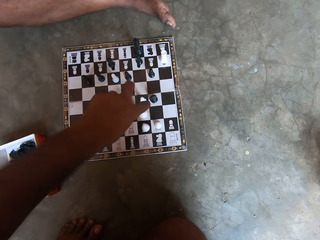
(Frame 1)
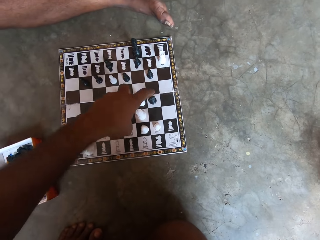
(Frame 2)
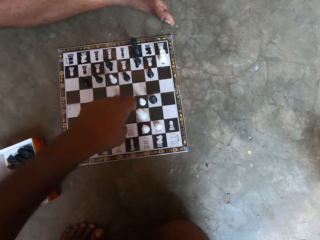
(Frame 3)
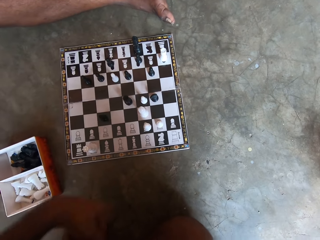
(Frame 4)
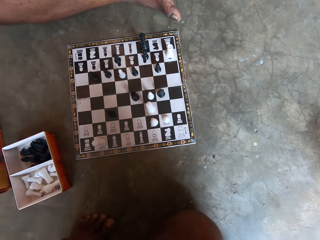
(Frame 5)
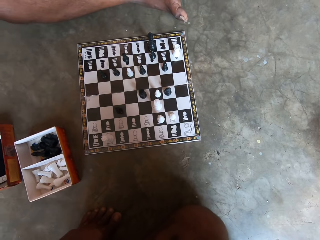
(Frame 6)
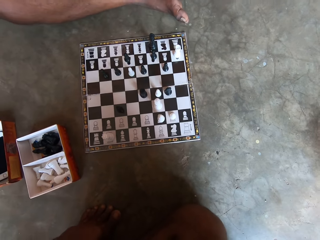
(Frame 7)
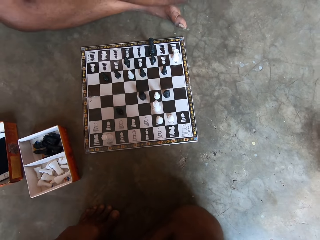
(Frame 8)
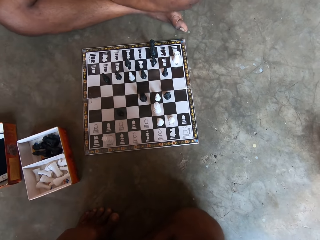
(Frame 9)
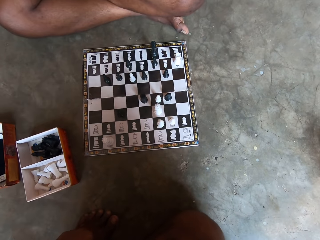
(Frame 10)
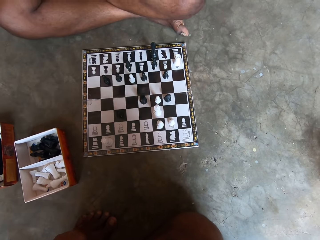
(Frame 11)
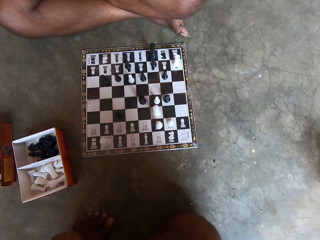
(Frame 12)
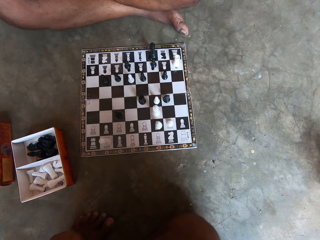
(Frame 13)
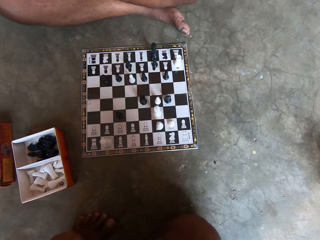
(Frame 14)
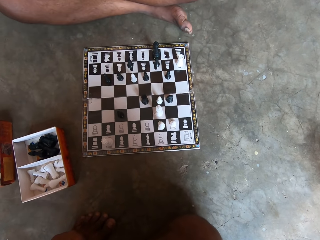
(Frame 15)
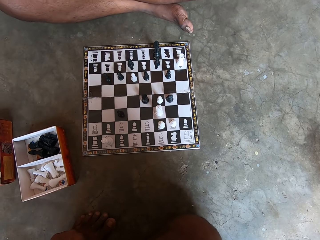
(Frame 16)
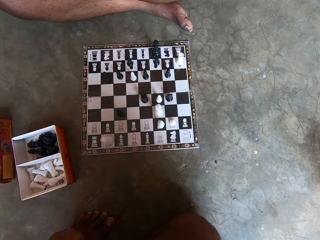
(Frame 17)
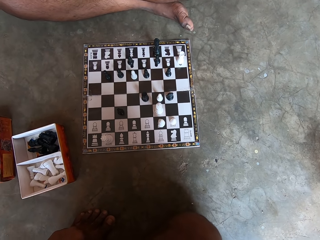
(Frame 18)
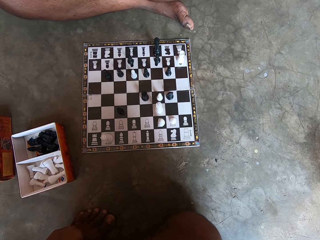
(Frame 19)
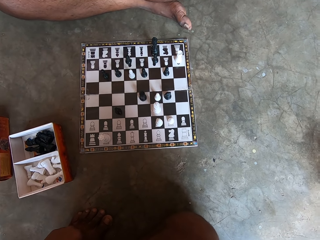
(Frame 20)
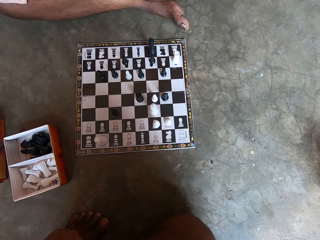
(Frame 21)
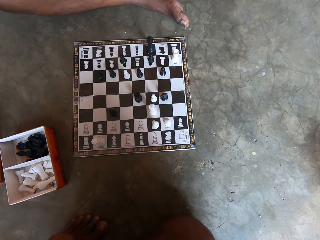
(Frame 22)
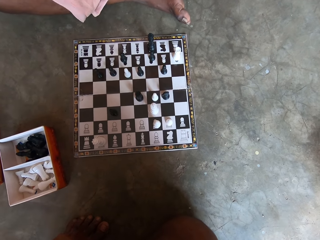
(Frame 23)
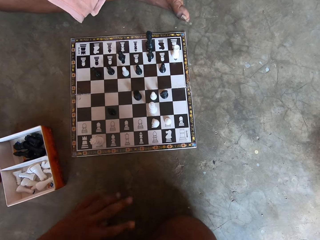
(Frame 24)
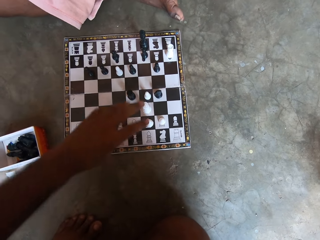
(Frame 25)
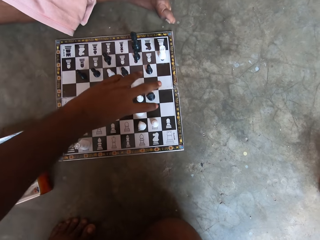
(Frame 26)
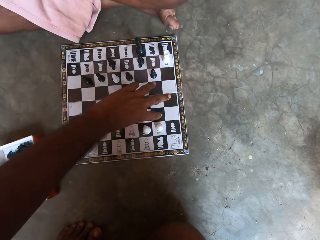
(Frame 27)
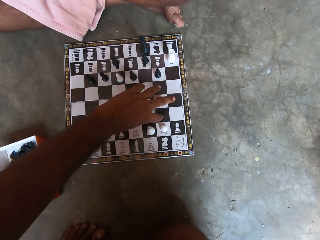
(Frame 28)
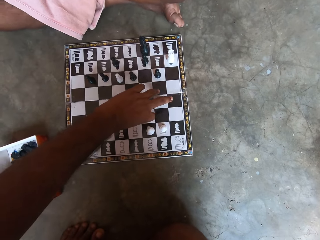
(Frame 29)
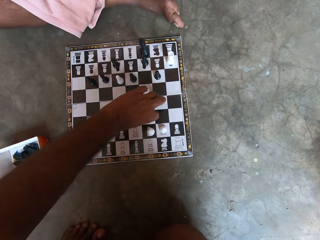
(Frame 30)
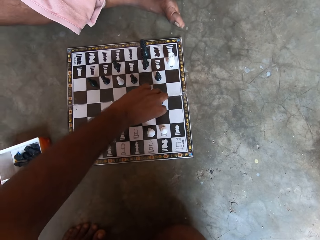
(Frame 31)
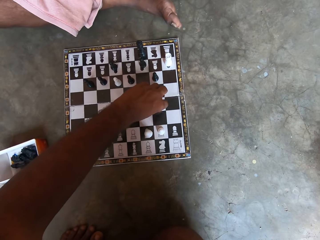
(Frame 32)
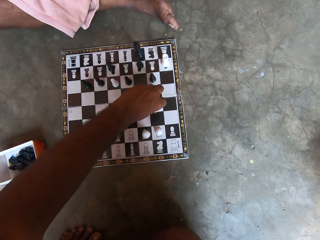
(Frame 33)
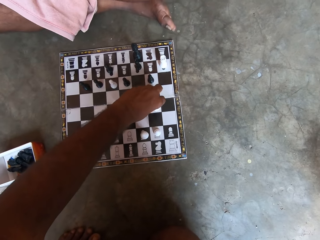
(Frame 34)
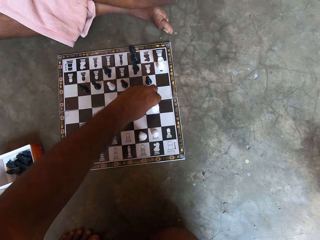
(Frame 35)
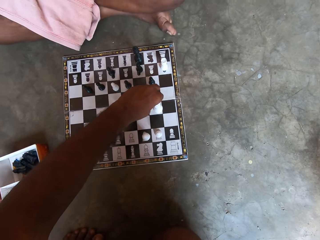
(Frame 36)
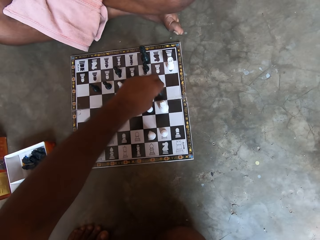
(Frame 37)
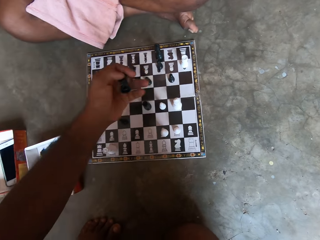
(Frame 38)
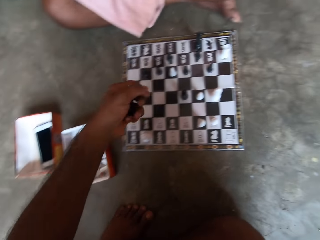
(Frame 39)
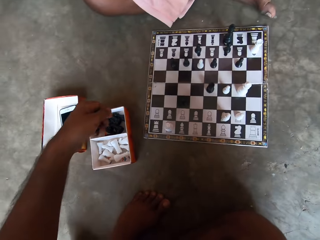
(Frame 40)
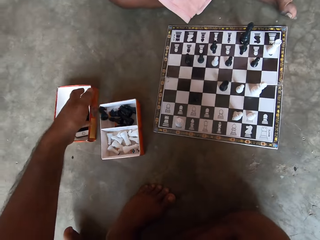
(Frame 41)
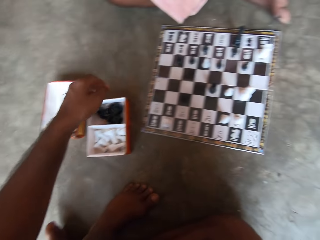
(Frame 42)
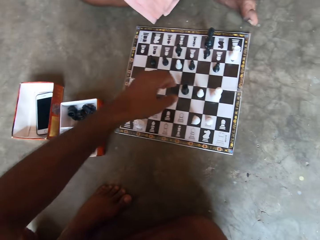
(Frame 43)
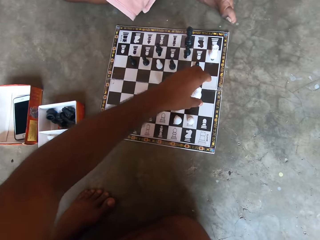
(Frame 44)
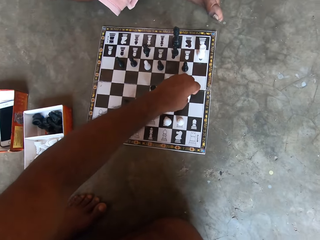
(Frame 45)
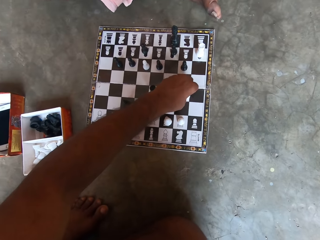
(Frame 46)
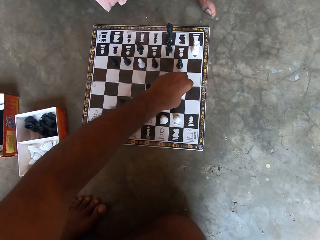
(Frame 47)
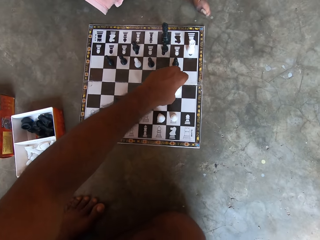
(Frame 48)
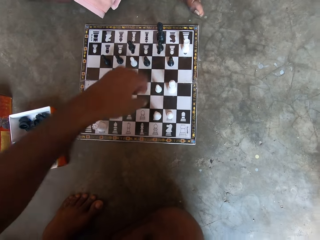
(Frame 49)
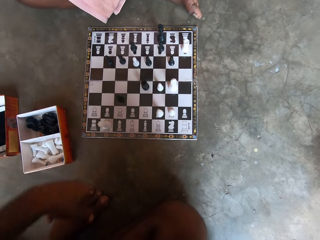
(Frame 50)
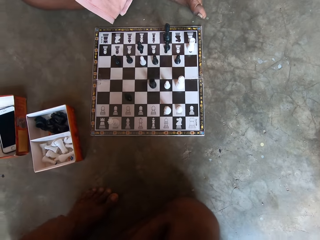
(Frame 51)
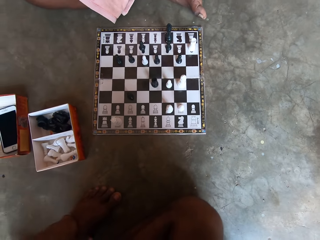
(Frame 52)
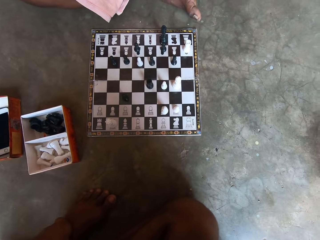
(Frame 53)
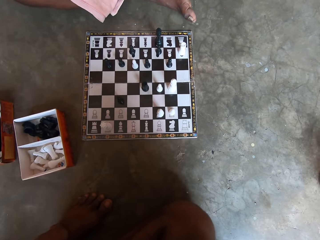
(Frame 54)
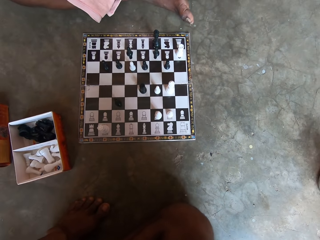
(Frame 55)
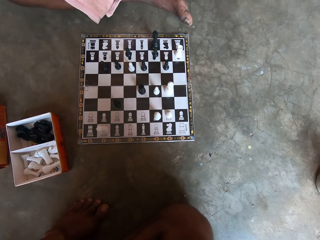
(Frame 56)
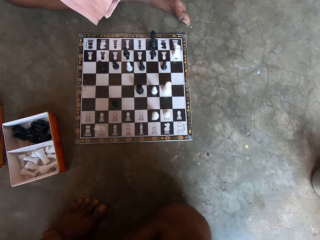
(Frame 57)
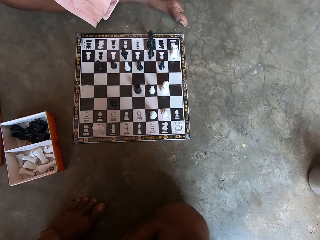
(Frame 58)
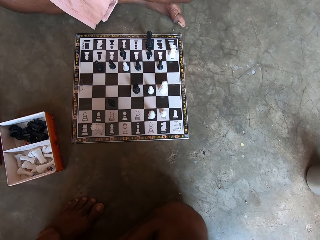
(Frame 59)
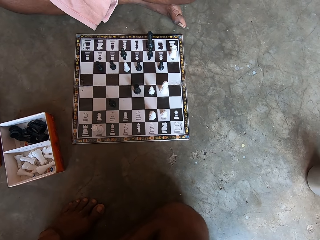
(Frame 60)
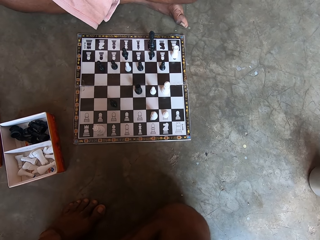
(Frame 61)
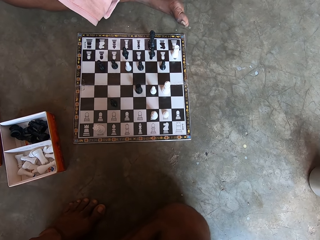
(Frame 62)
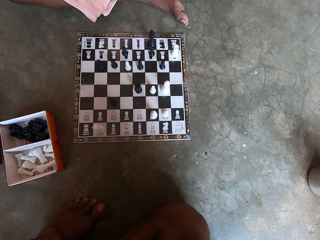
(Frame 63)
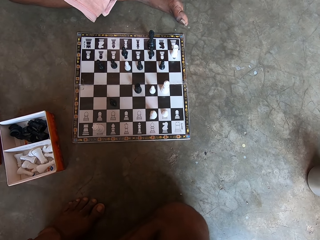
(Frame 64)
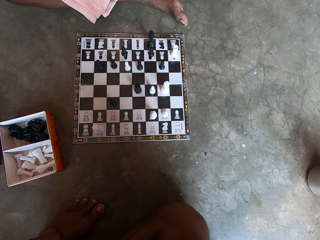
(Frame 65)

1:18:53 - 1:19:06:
The camera wearer points to the chess piece on the chessboard. A man moves his feet. The camera wearer points at the chessboard. They take a pawn on the chessboard, move a king on the chessboard, and check one of the man's chess pieces. They drop the pawn in a chess piece box. They touch the king on the chessboard.

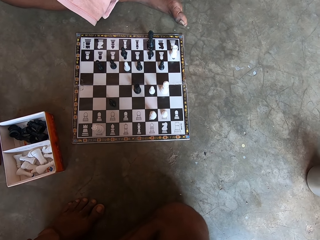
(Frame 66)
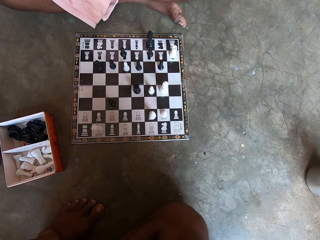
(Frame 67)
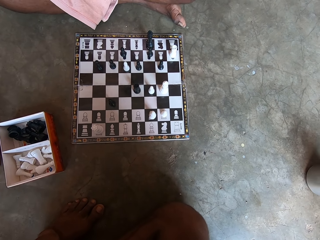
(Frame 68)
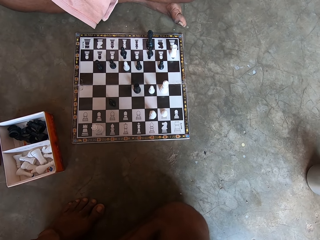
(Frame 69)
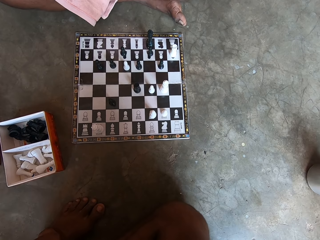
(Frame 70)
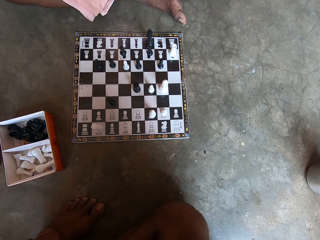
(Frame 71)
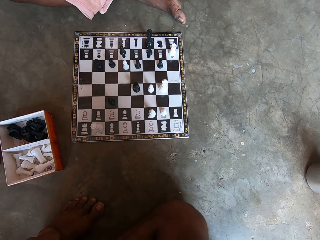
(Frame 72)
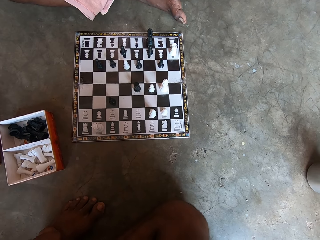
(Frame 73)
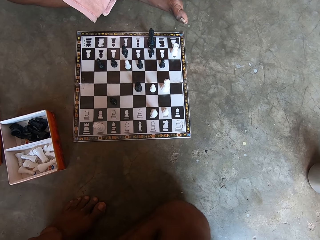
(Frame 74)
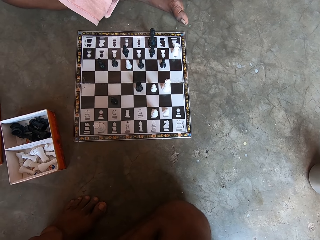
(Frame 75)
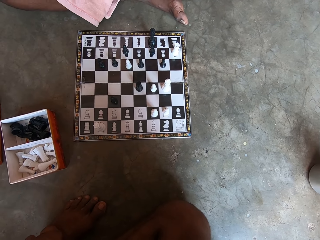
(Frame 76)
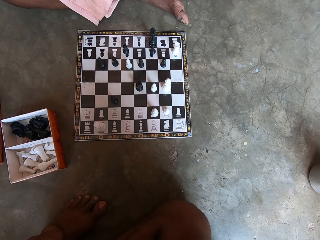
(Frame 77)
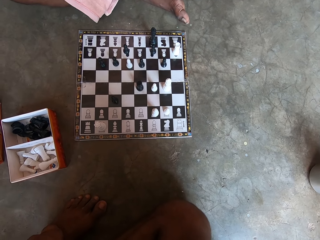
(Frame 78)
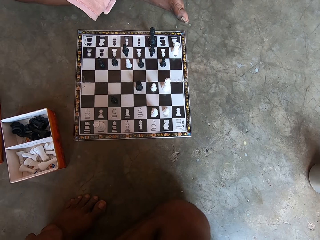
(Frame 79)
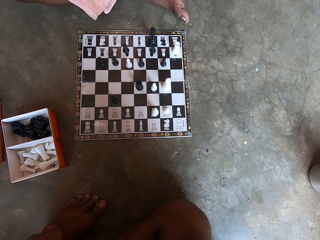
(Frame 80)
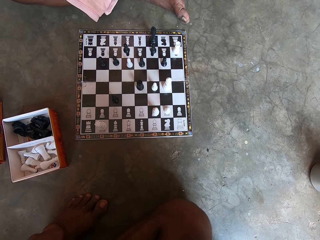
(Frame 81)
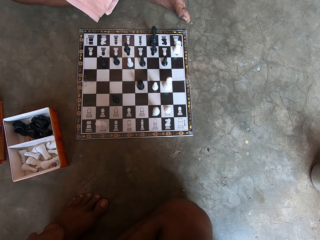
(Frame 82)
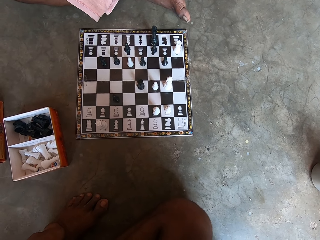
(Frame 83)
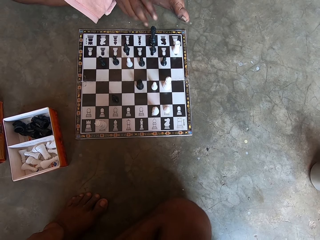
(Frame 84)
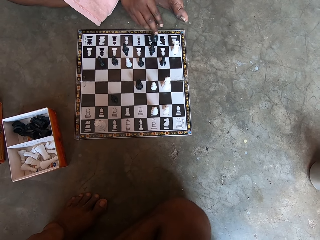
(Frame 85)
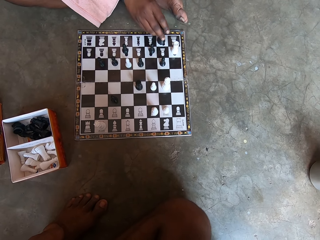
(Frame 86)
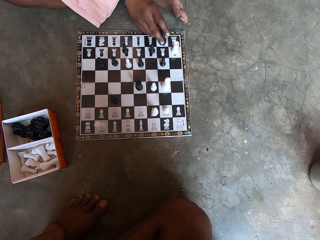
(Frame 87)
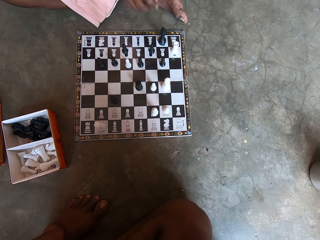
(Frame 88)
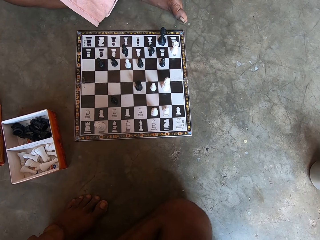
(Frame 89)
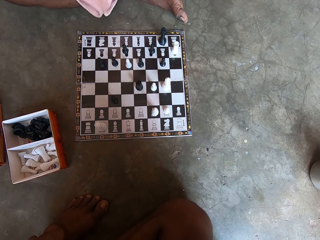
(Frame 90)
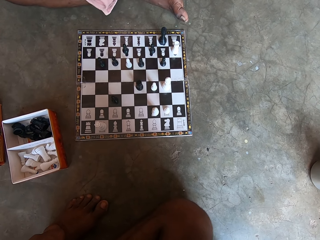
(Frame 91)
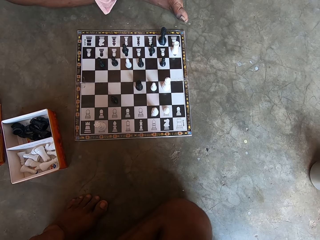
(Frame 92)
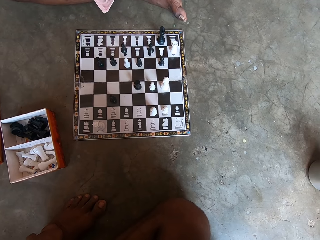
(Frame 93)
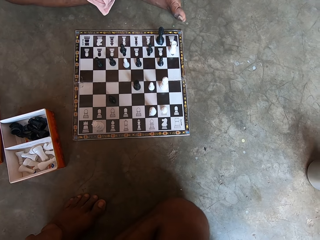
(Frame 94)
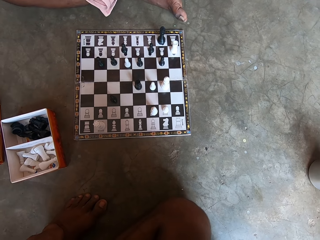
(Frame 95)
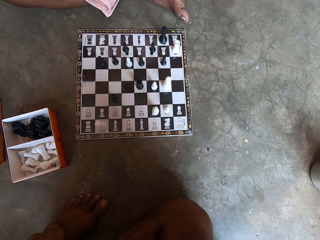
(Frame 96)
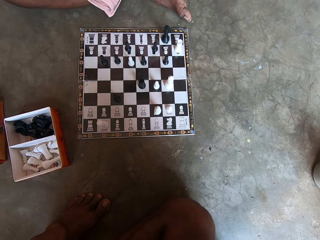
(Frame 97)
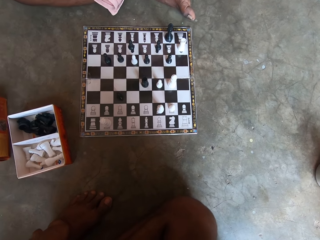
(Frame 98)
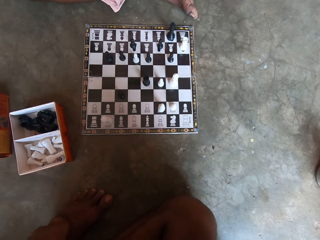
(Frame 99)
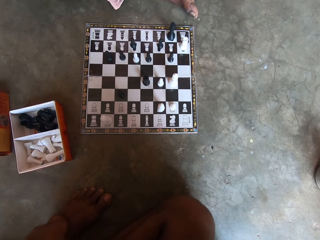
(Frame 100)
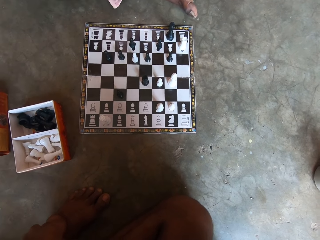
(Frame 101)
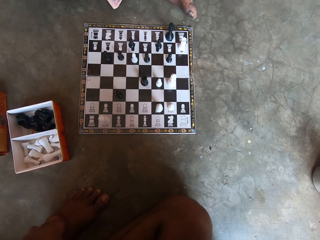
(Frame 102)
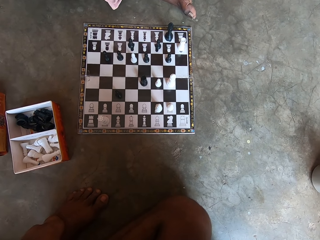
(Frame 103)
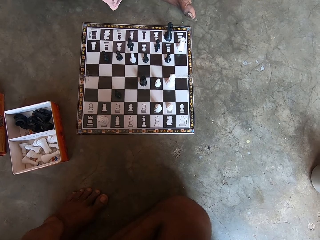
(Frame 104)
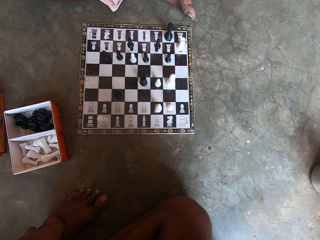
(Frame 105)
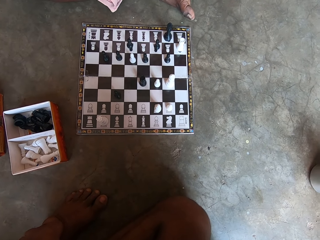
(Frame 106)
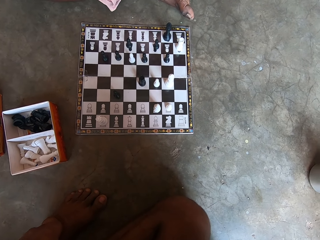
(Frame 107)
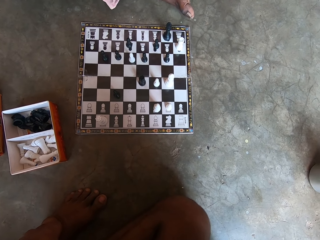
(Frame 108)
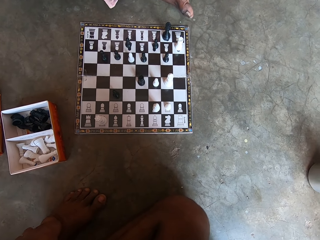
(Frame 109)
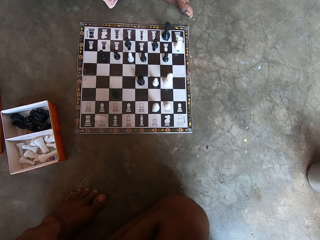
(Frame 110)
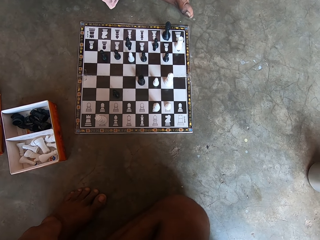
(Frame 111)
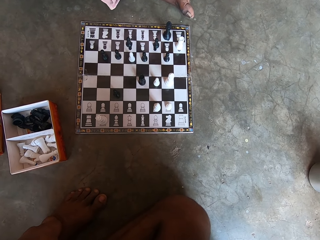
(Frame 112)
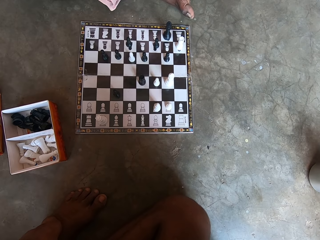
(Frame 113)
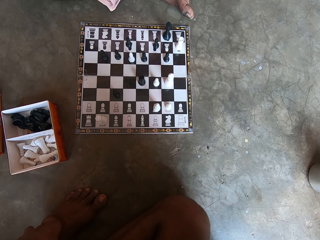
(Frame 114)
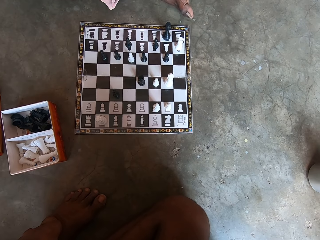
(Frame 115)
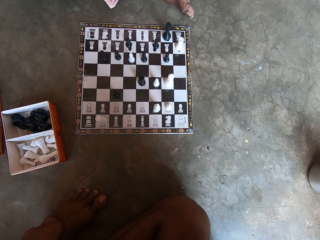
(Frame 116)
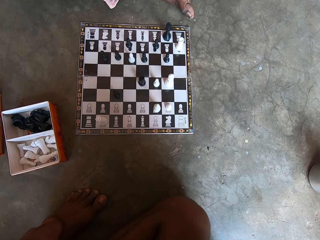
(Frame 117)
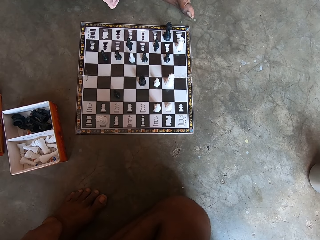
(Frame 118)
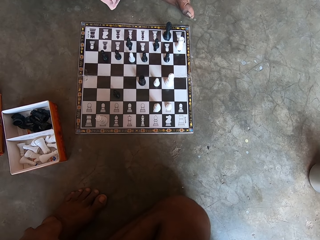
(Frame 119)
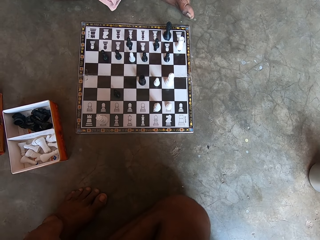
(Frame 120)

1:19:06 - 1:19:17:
A man moves a king on the chessboard to the left.
